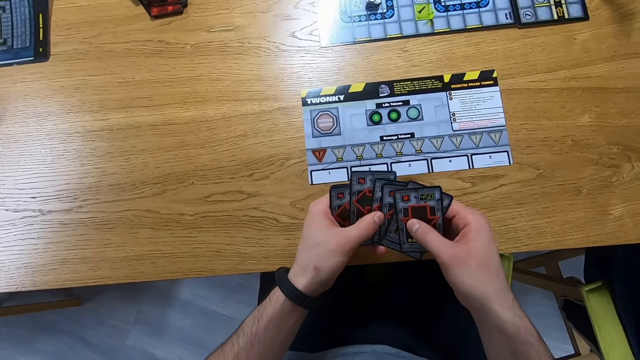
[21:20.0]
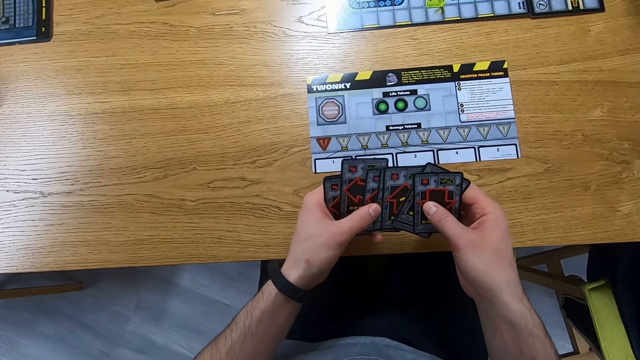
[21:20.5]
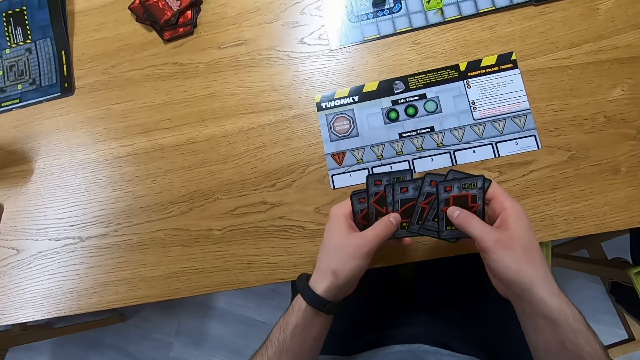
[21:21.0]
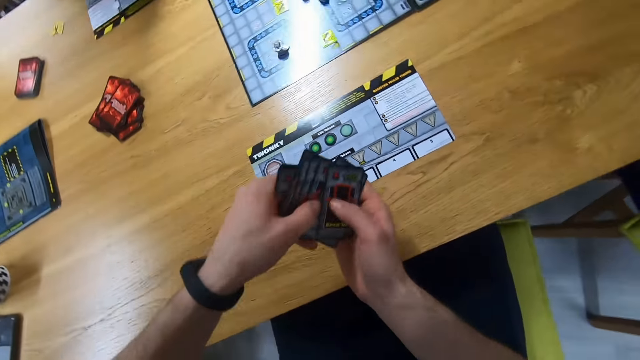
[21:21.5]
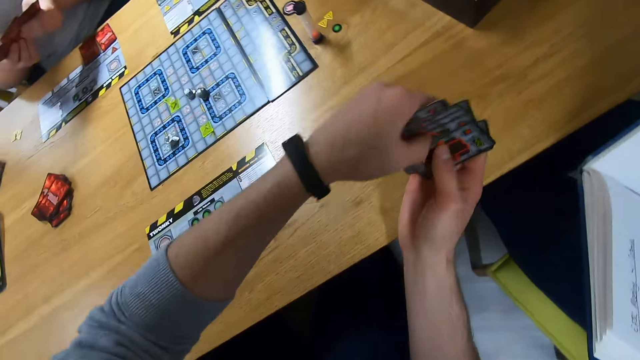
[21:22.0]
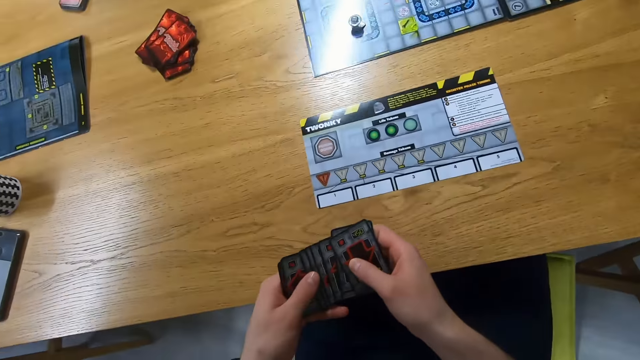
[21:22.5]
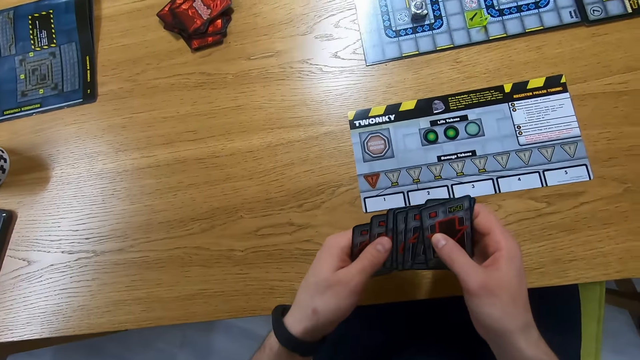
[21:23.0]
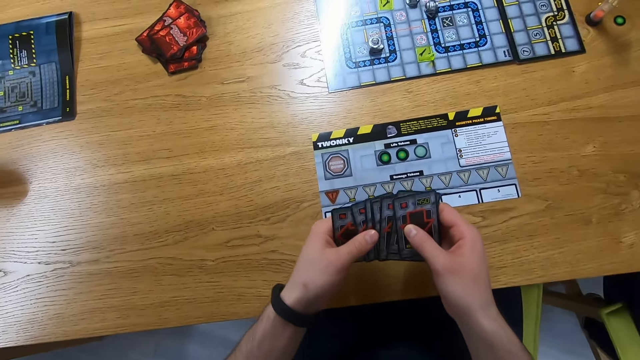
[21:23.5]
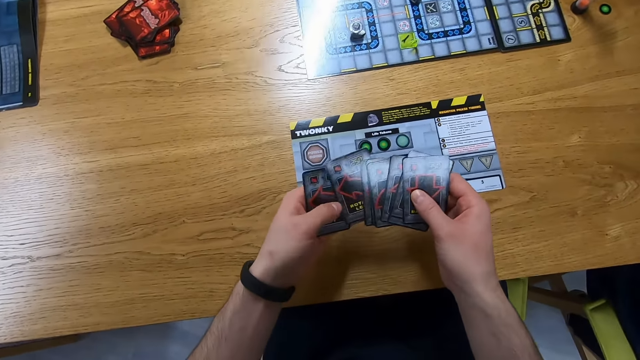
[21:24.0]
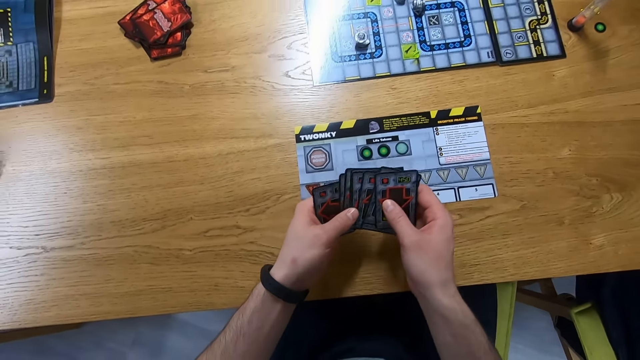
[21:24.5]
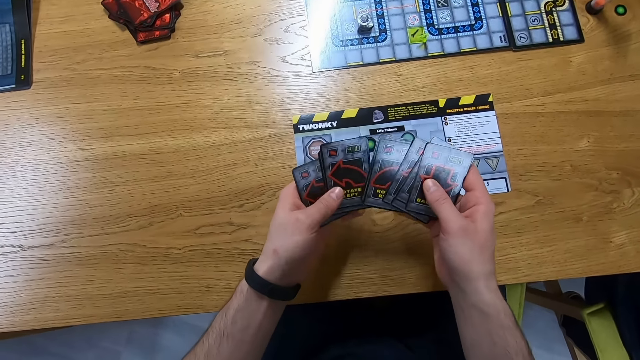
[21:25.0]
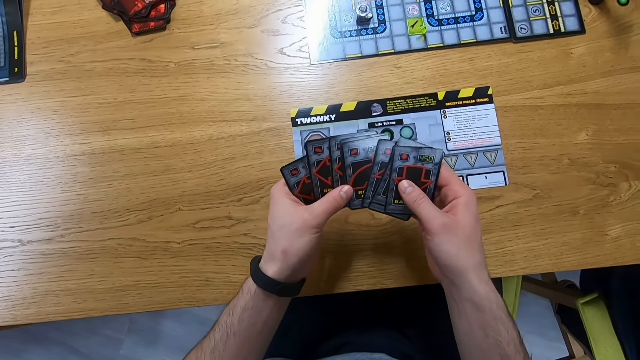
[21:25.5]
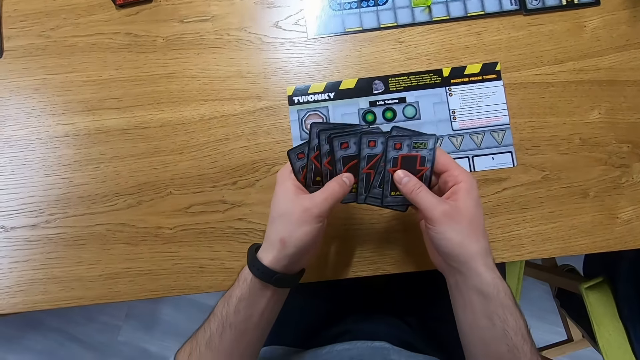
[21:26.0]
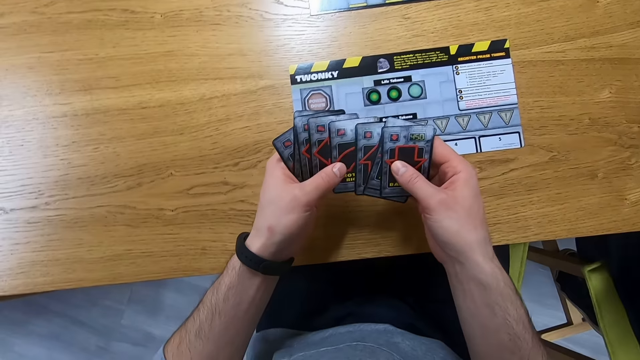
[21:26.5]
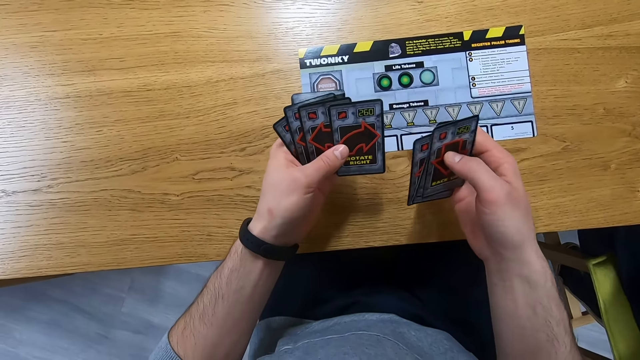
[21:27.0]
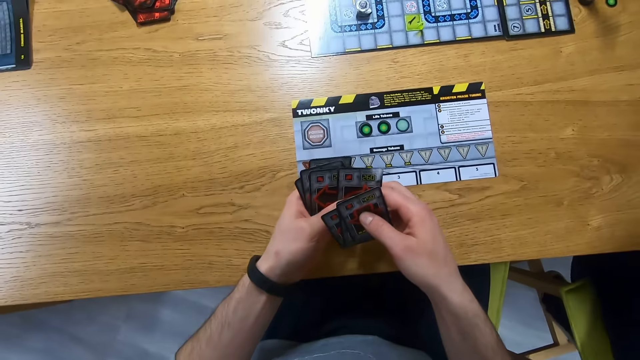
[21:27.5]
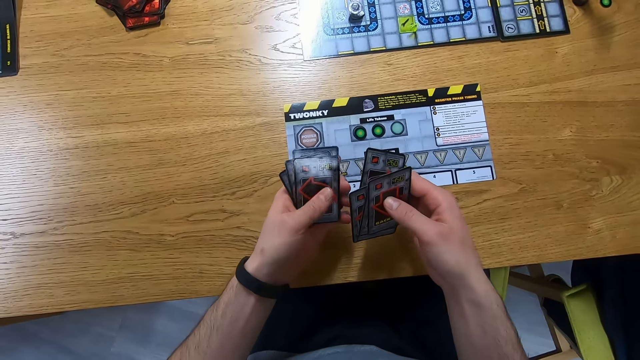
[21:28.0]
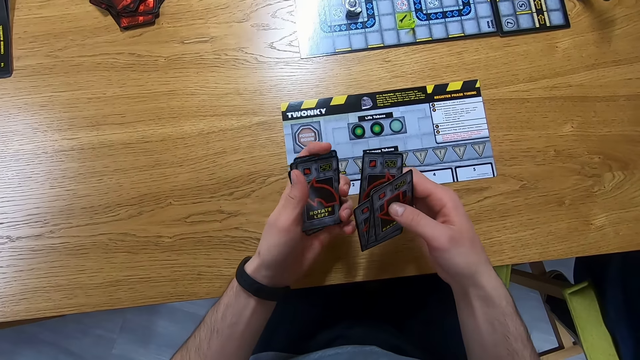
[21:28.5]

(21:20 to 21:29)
The camera wearer shows the cards. They adjust the sitting position. They arrange the cards.

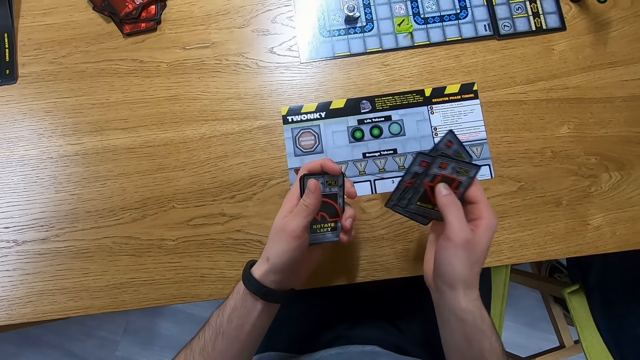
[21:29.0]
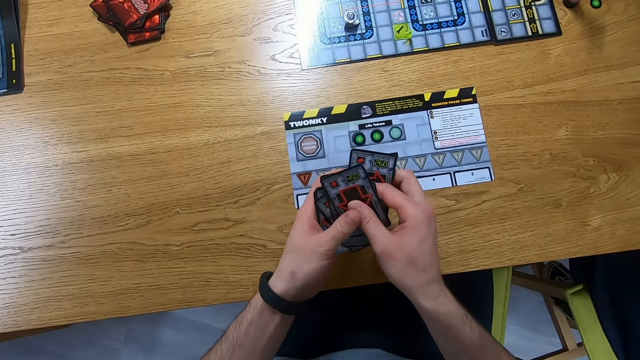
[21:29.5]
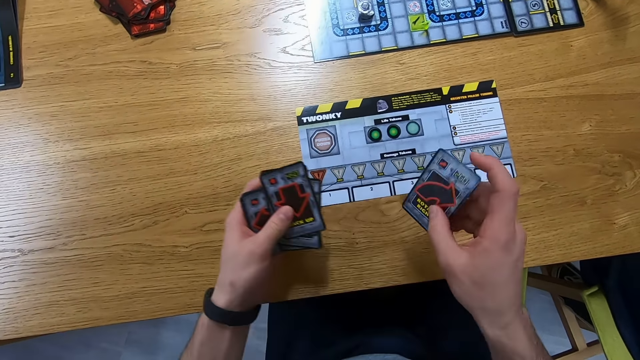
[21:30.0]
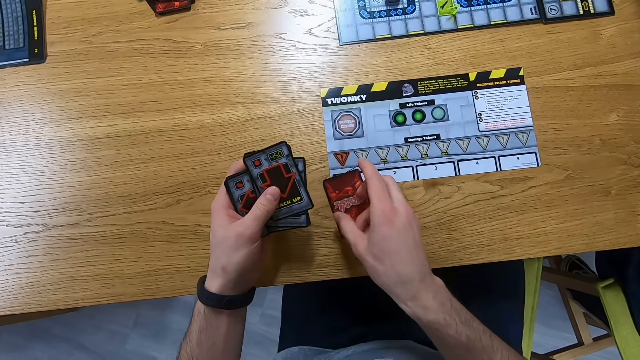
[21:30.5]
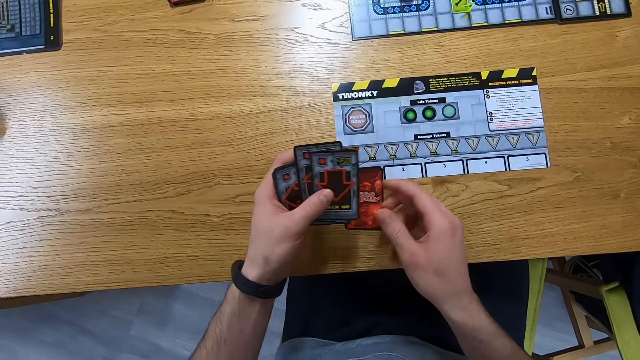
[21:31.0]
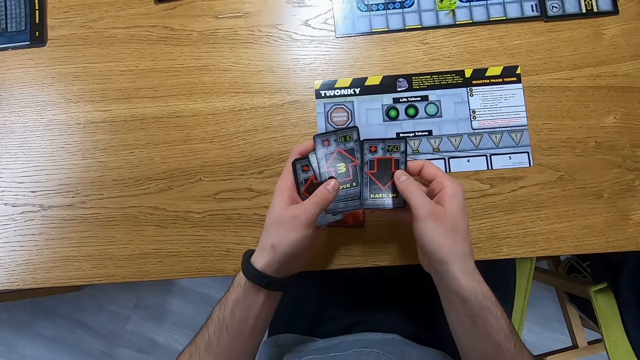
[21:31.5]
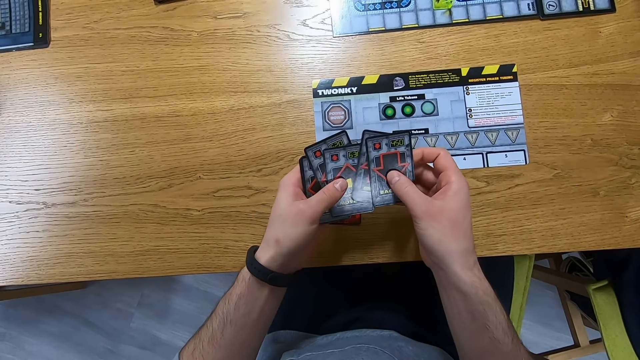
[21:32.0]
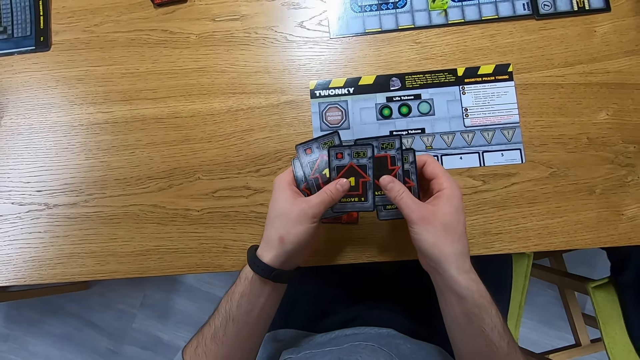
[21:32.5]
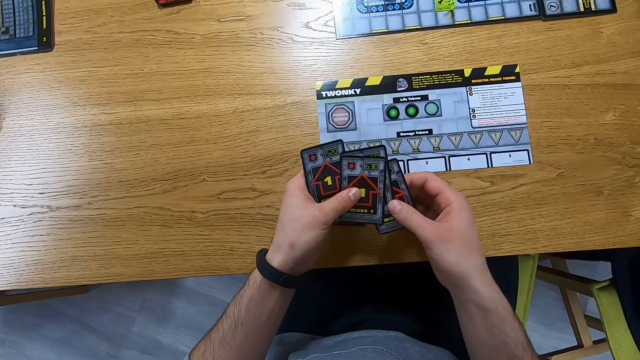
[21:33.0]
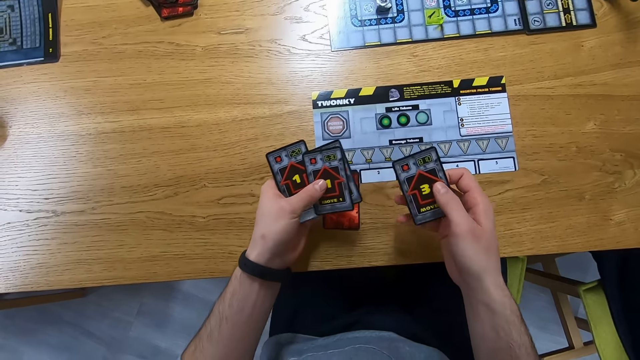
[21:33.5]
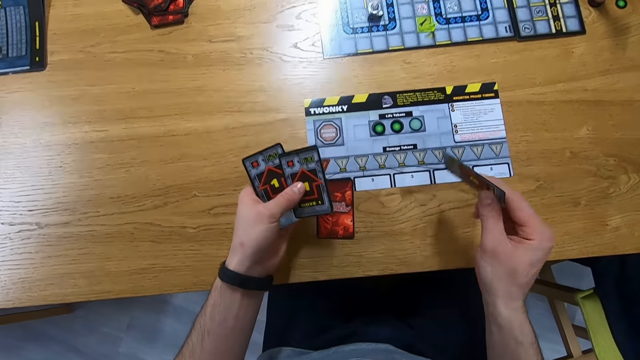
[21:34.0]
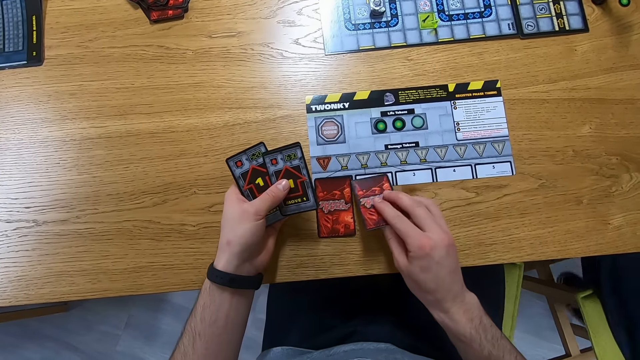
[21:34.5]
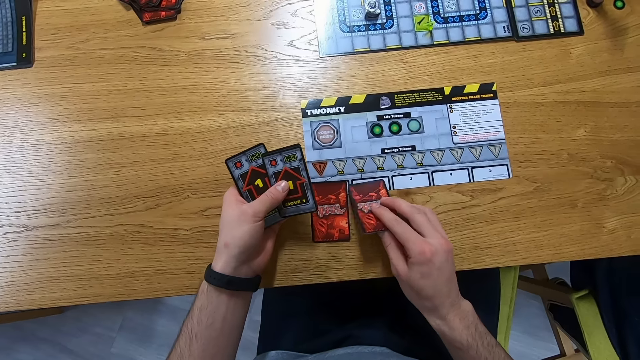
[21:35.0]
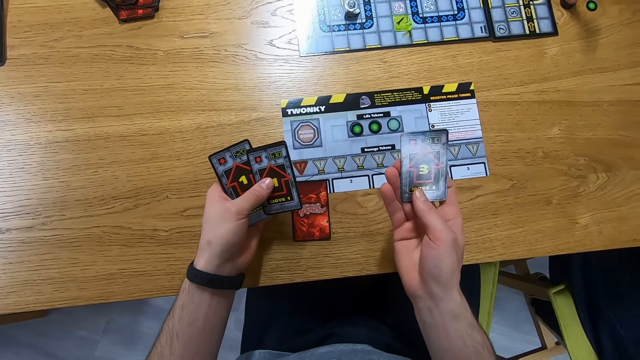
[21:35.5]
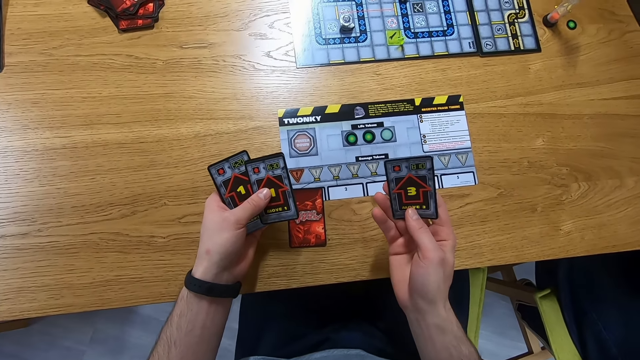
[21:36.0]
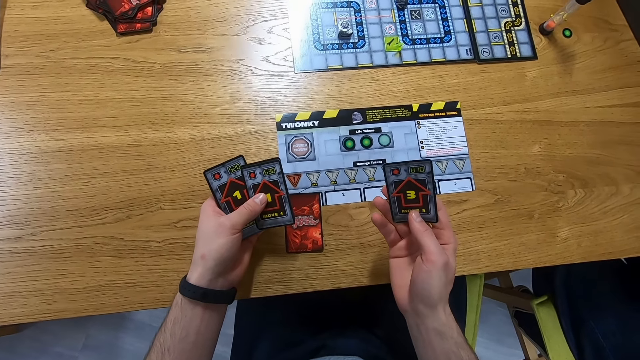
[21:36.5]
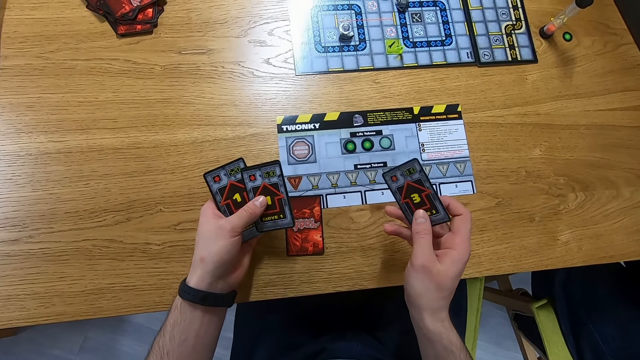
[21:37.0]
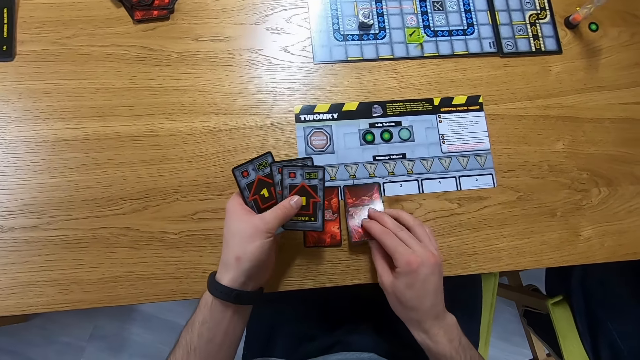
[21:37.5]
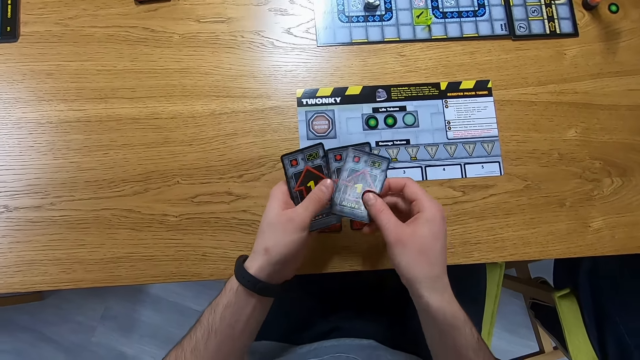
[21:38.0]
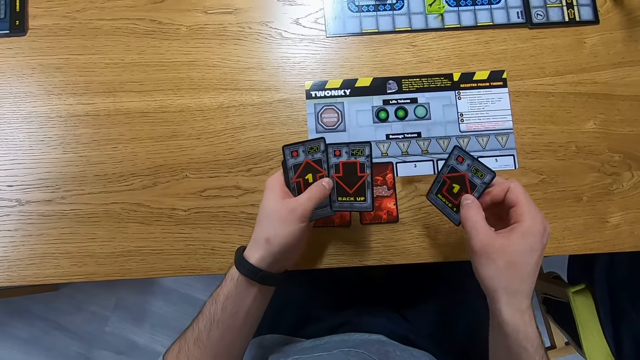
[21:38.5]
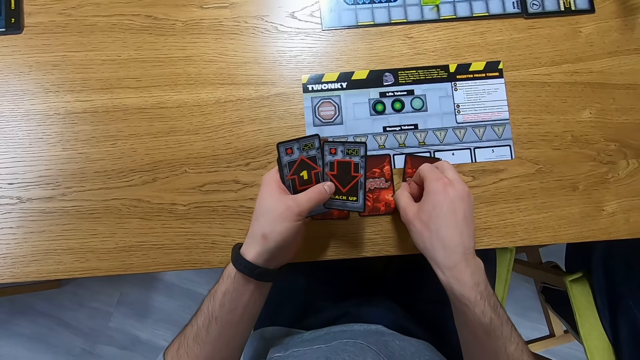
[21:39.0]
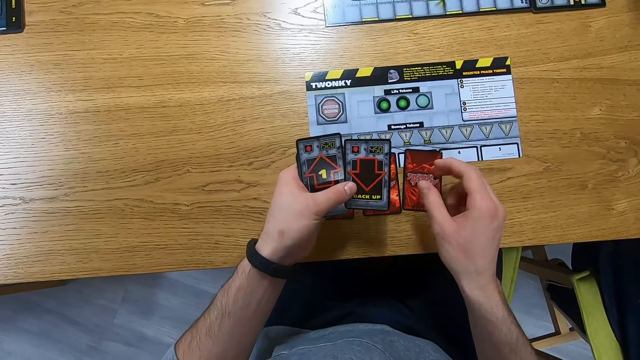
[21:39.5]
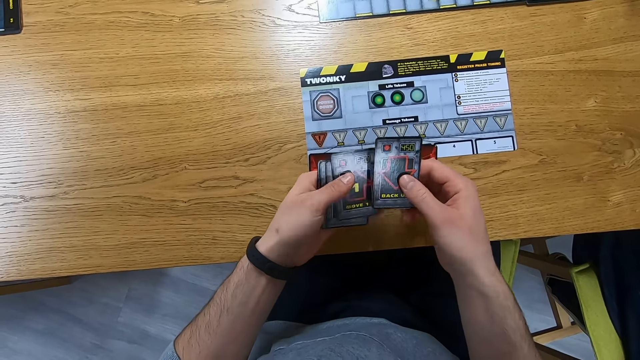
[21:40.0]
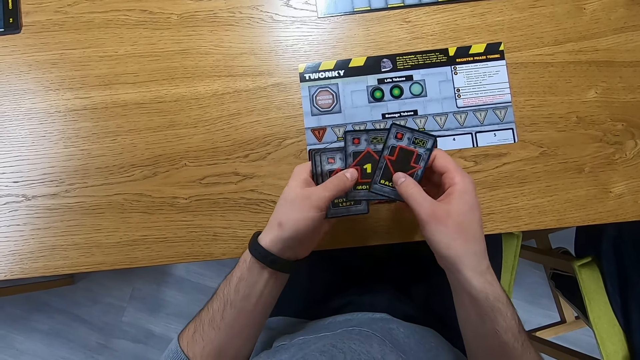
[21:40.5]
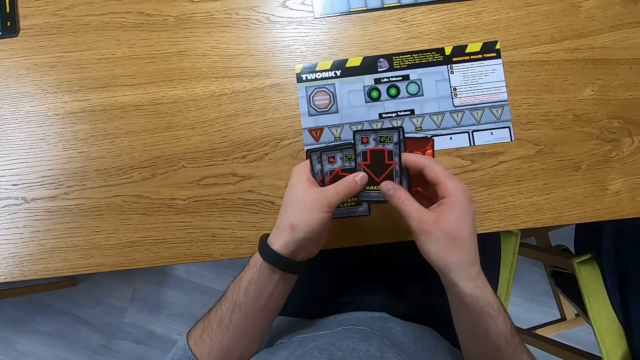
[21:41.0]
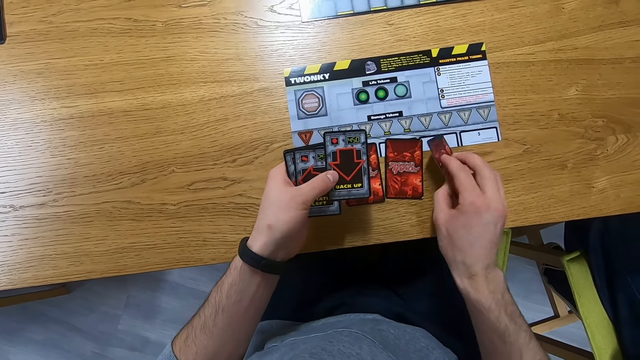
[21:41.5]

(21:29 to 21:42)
The camera wearer plays the card. They place the card on the table. They arrange the cards. They place the card on the table. They lift the card, stare at the card, and place the card on the table. They pick up the card and place the card on the table. They arrange the cards. They pick up the card and place the card on the table.
